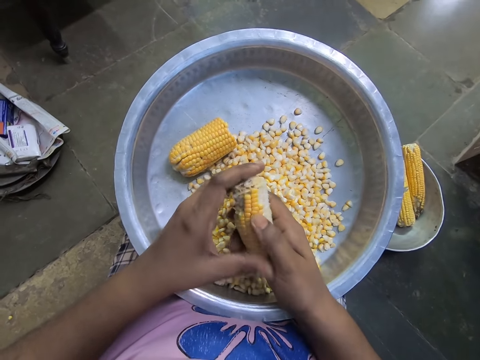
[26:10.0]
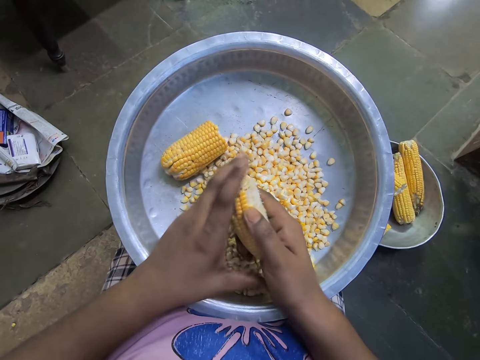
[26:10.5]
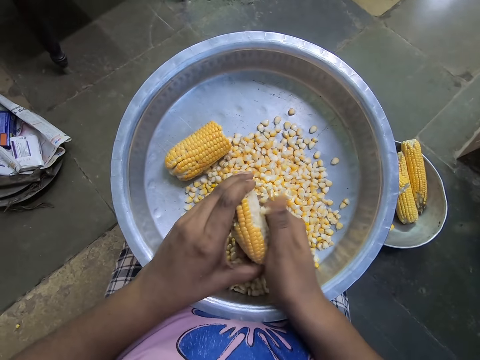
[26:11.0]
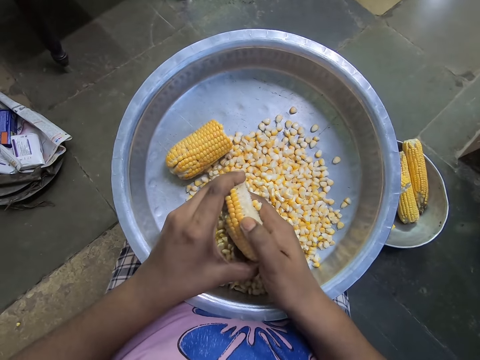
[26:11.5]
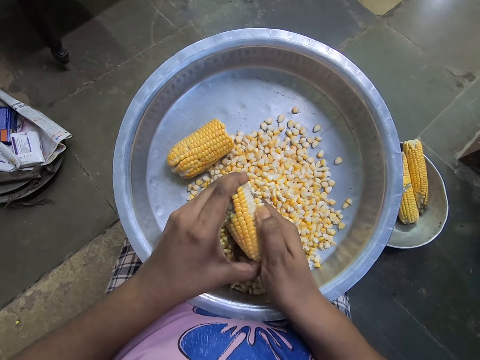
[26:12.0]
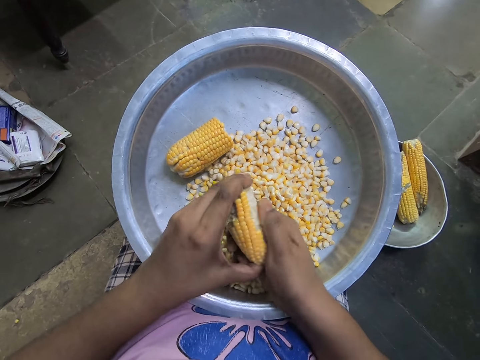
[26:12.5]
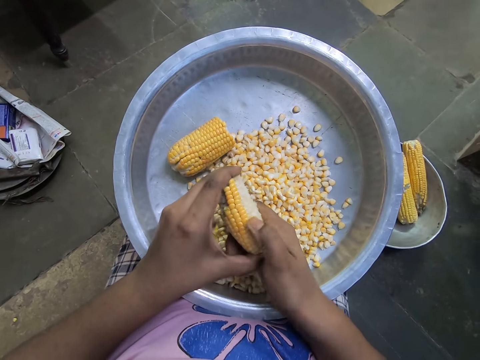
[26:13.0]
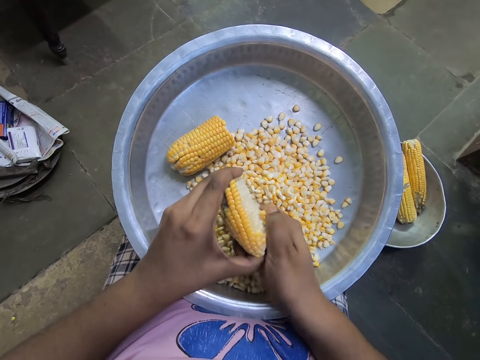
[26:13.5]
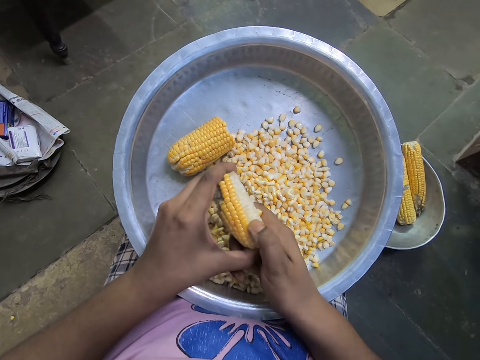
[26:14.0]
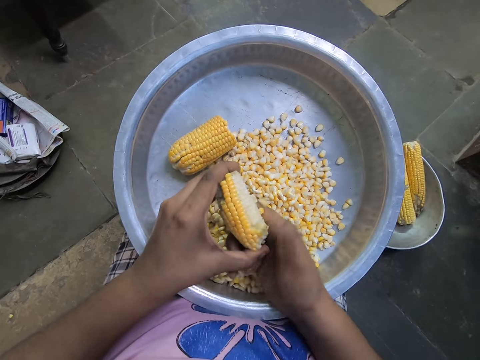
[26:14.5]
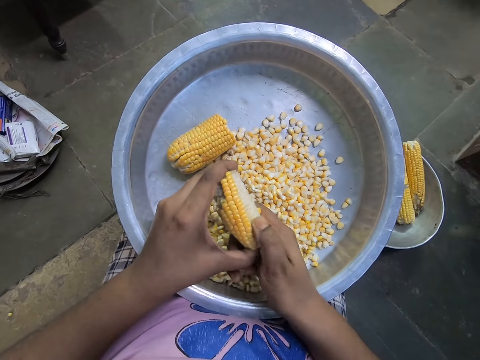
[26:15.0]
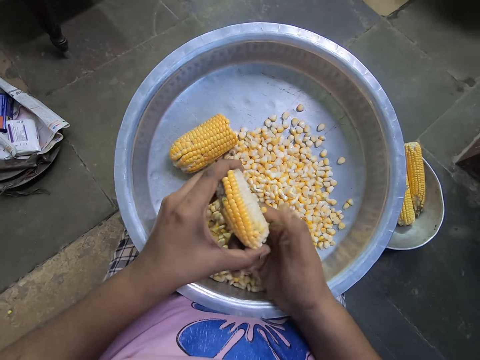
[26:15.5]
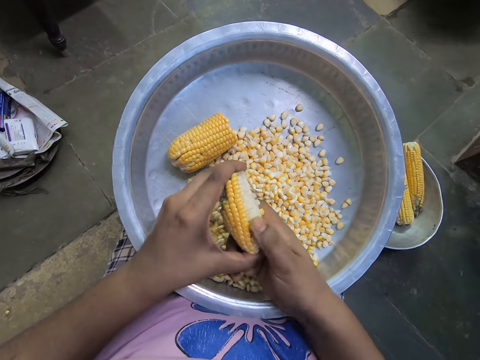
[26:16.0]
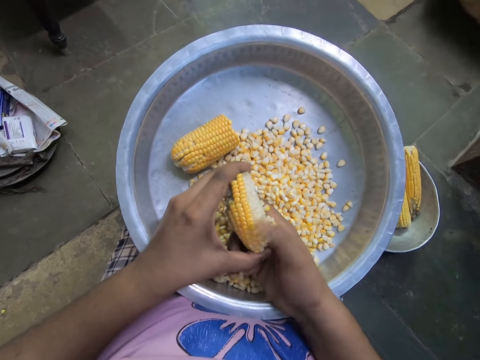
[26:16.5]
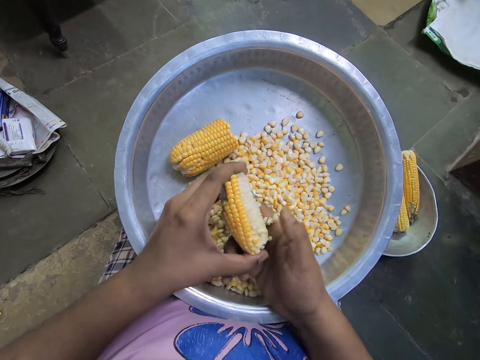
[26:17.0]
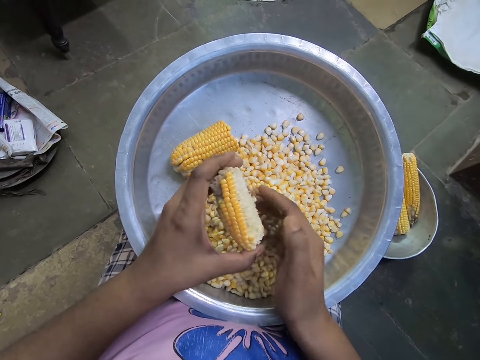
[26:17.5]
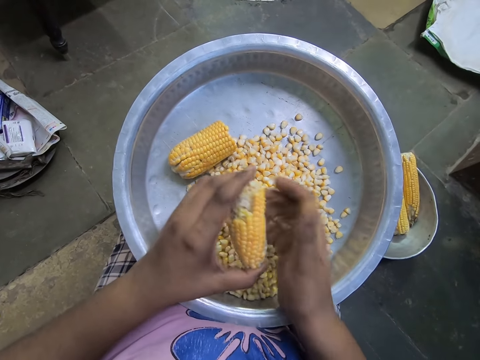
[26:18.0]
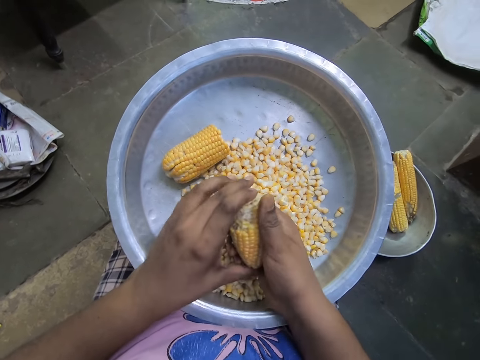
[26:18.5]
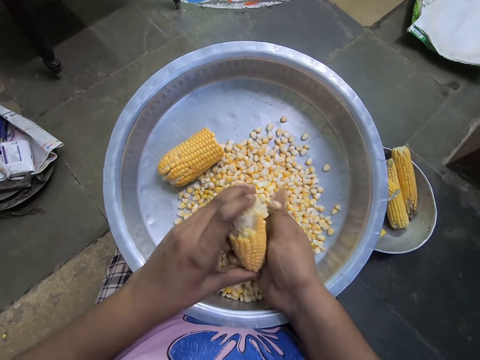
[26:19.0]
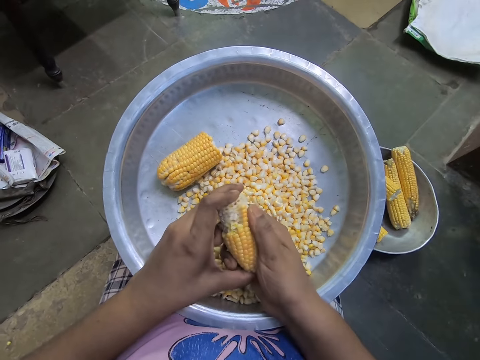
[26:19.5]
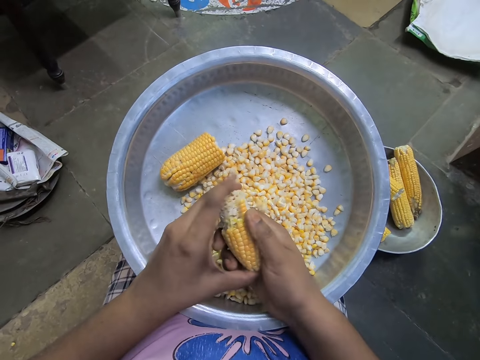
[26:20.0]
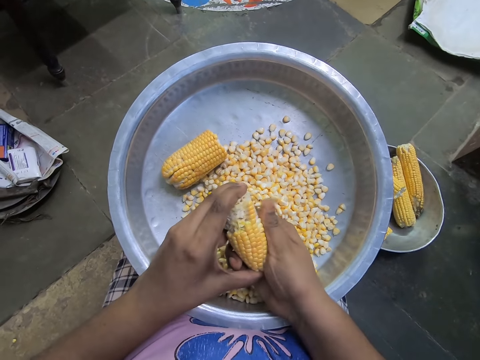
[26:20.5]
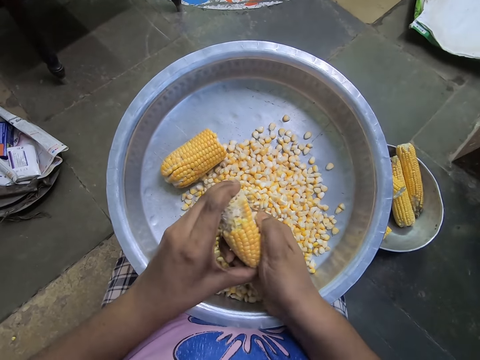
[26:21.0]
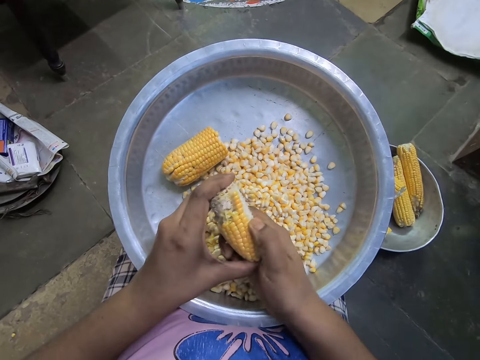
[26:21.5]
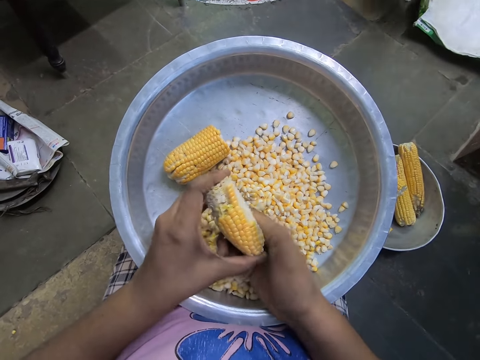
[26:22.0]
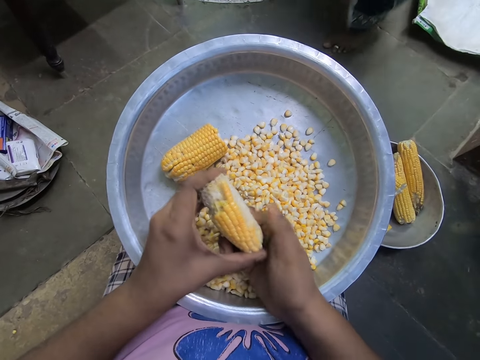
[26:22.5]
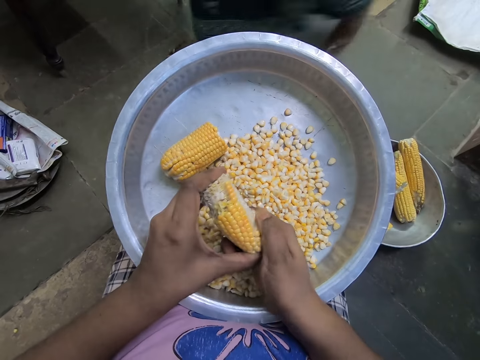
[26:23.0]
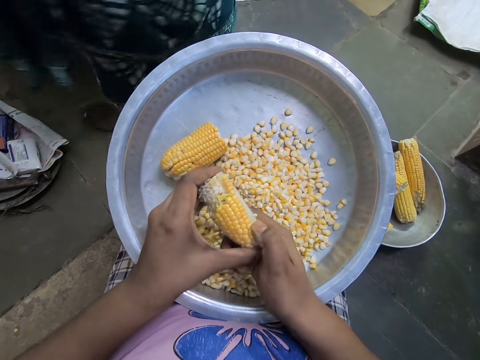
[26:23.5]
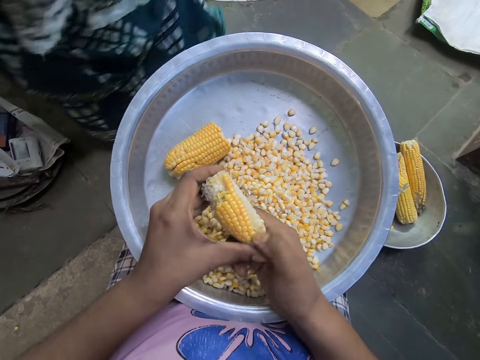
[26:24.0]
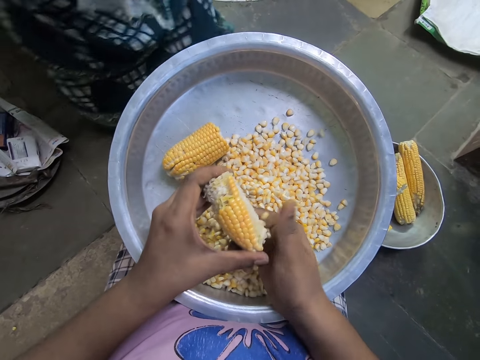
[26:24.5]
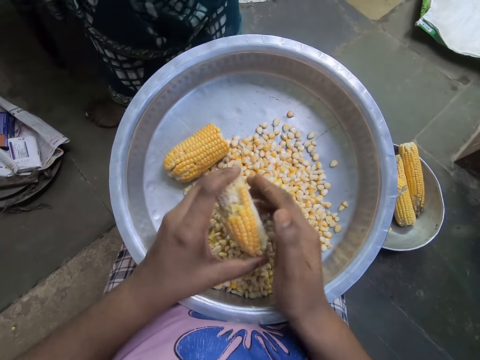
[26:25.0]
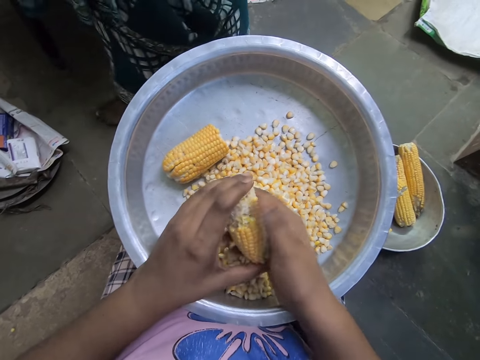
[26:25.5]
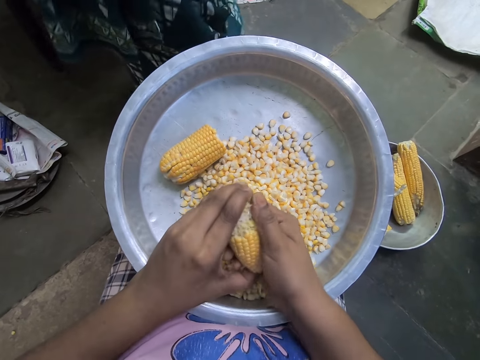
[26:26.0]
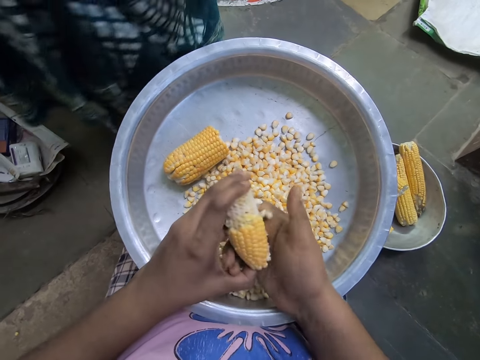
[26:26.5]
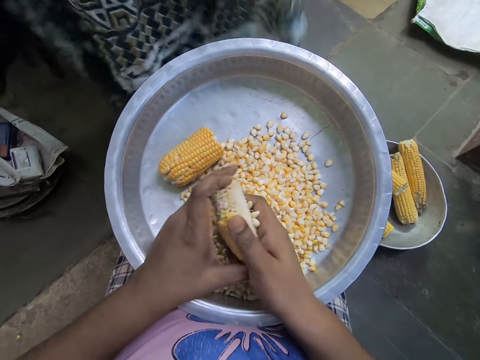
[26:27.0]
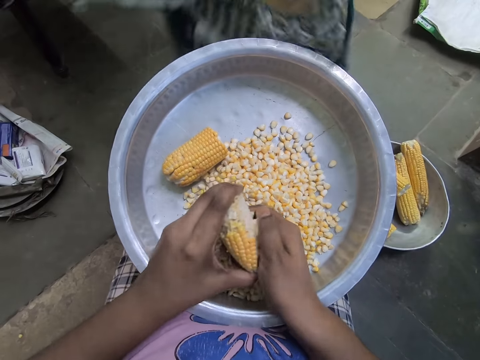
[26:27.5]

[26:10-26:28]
The camera wearer removes maize from the corn. They remove maize from the corn repeatedly.

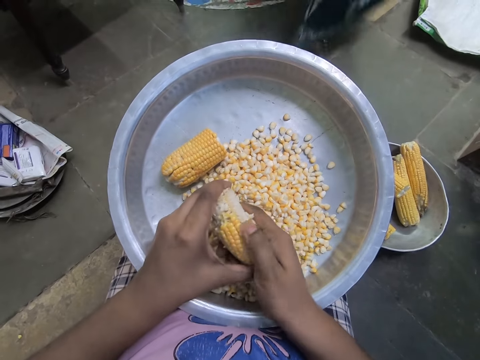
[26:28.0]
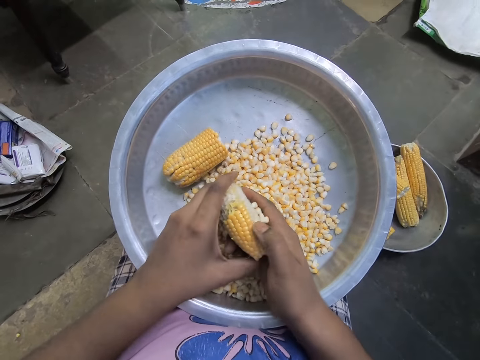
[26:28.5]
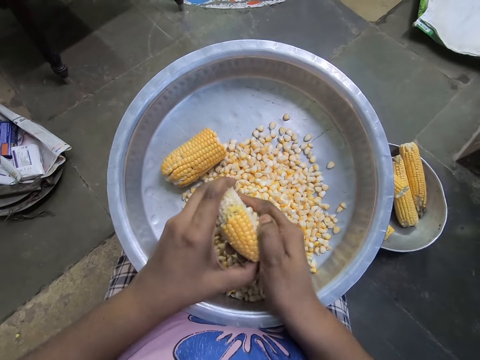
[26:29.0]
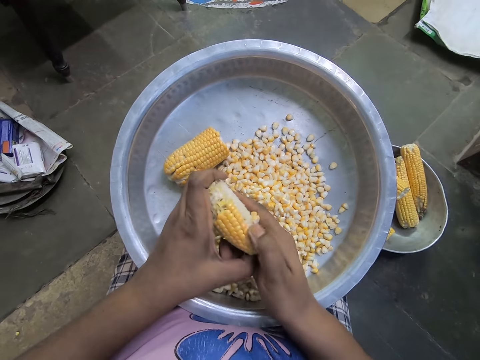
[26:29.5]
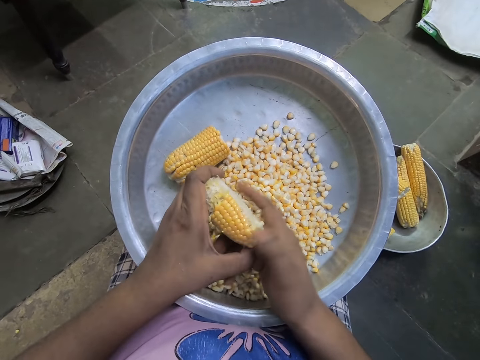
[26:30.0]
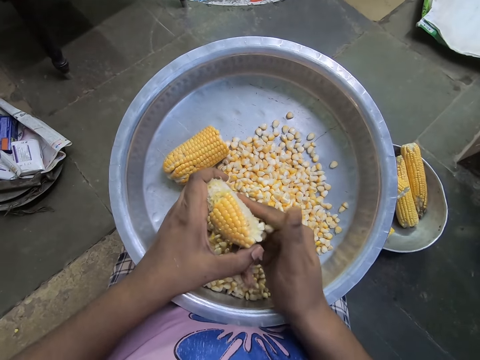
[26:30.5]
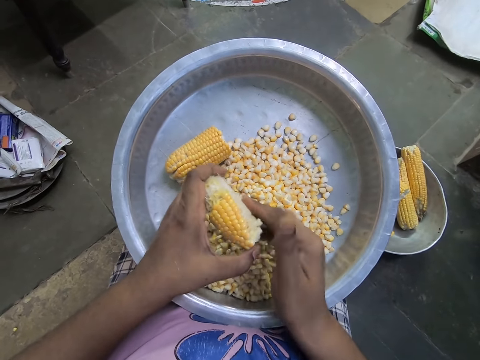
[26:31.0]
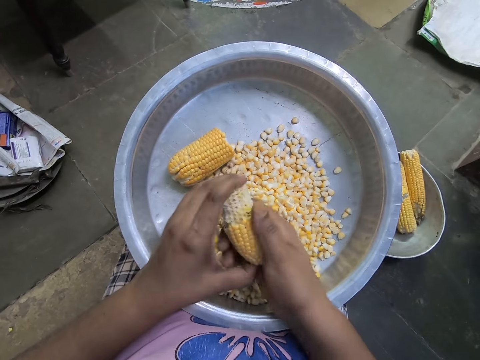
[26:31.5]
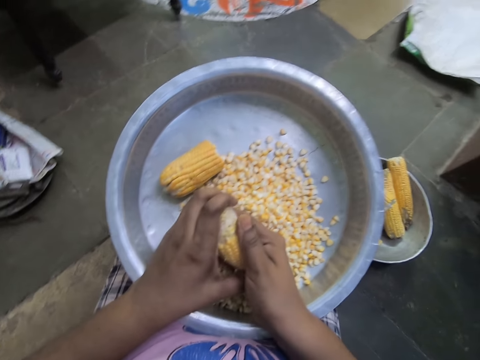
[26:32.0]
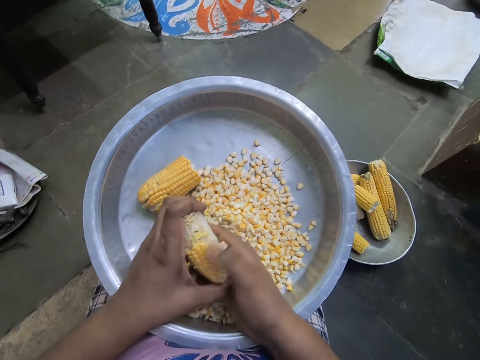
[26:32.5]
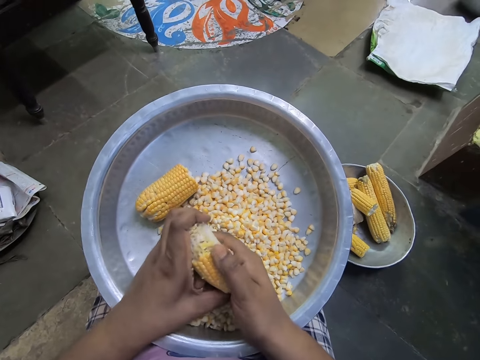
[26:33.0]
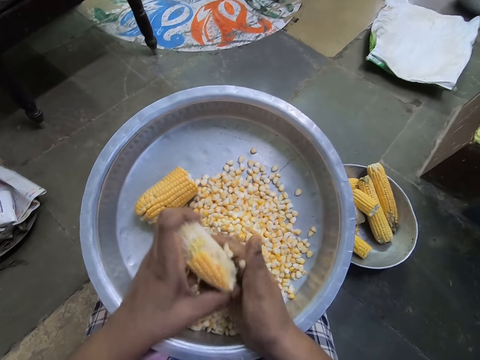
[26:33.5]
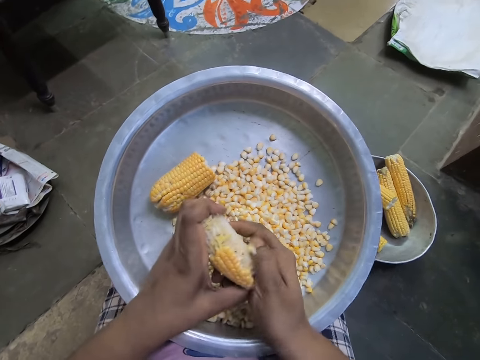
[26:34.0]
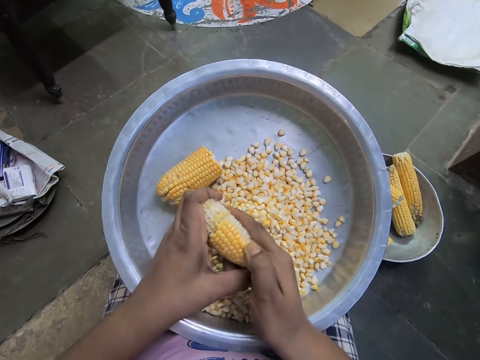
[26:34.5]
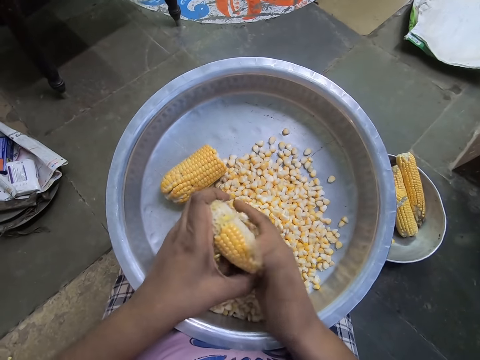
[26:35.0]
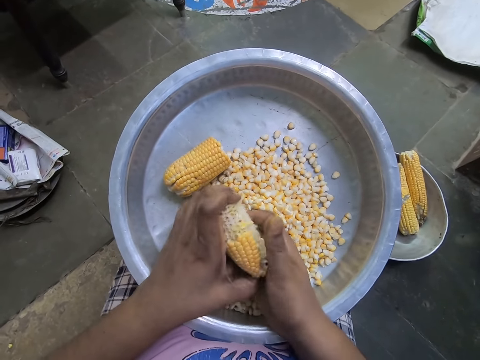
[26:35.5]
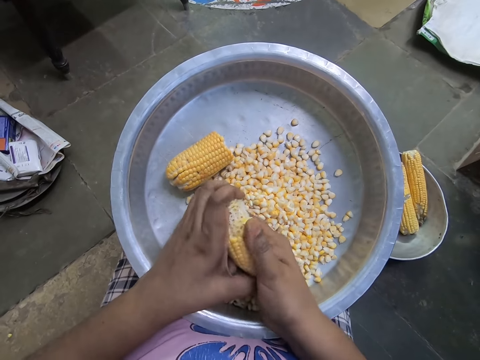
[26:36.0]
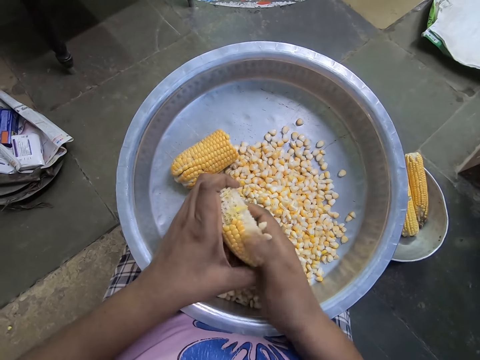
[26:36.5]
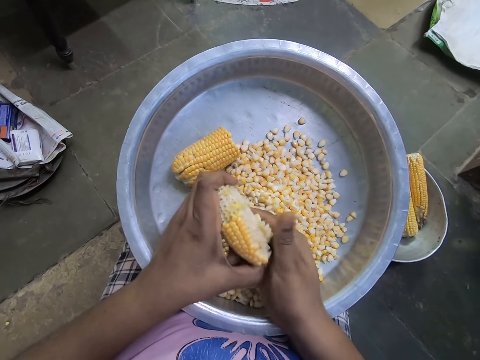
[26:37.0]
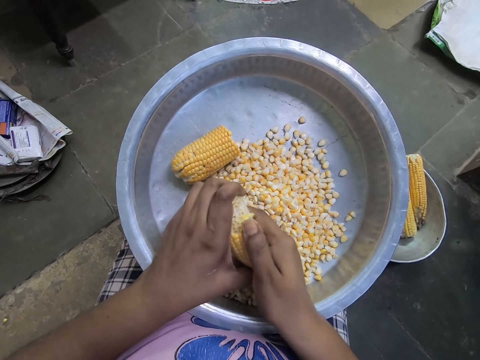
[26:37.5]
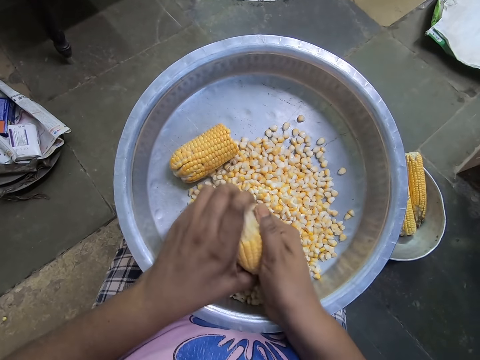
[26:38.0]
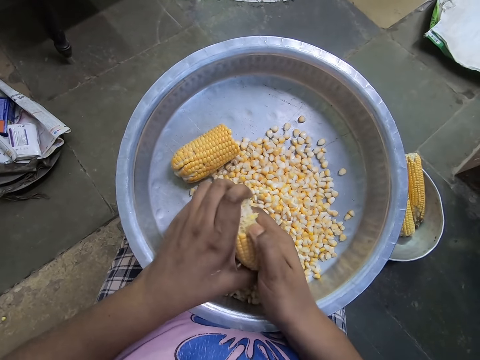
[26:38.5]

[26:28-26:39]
The camera wearer removes maize from the corn. They remove maize from the corn repeatedly.
